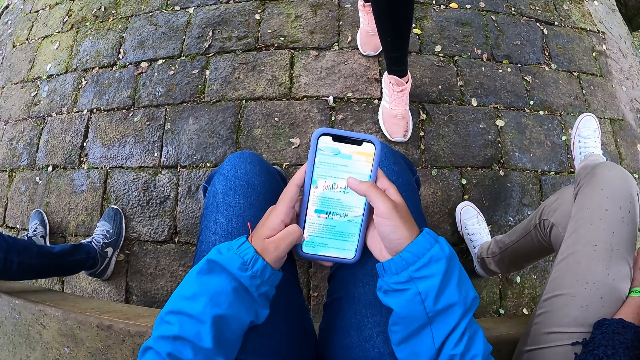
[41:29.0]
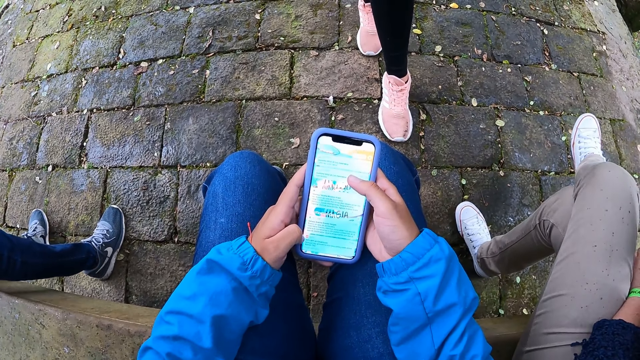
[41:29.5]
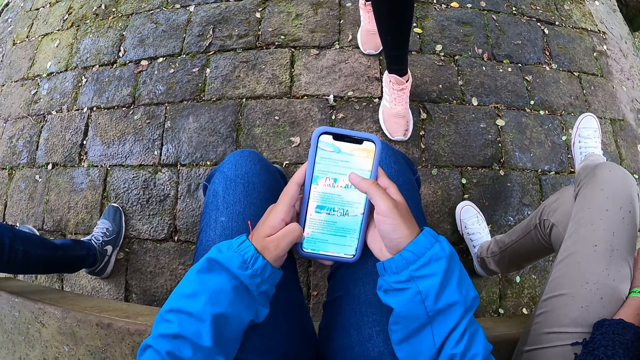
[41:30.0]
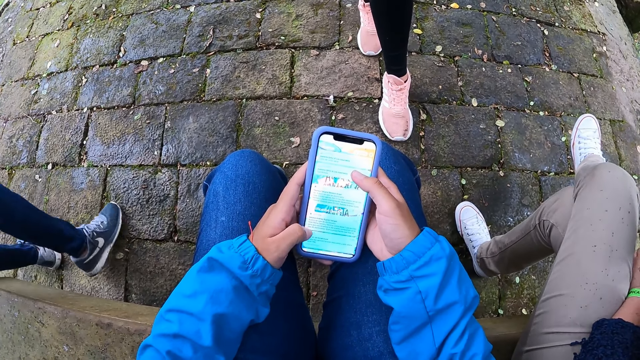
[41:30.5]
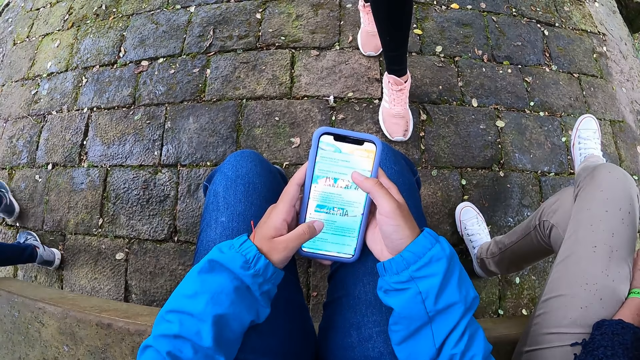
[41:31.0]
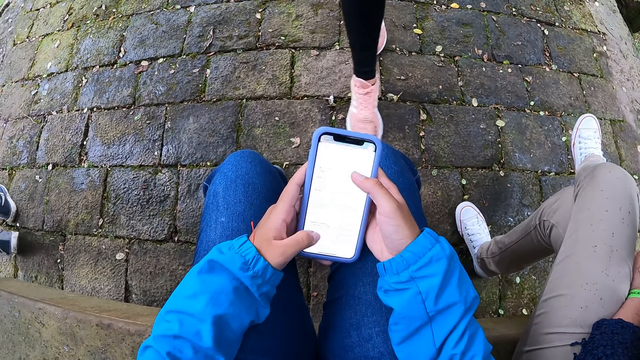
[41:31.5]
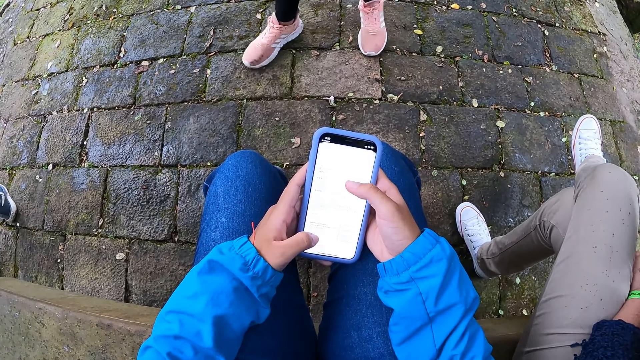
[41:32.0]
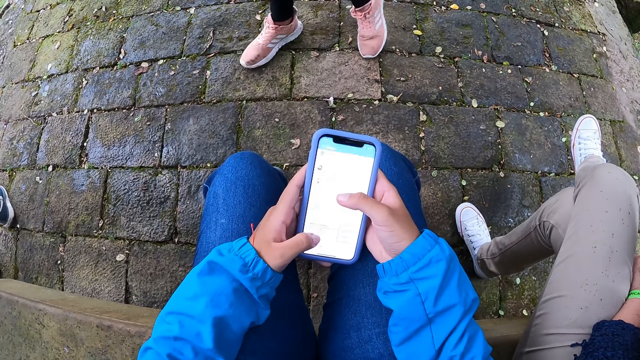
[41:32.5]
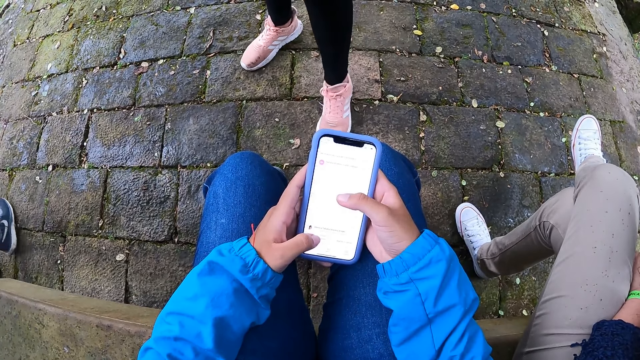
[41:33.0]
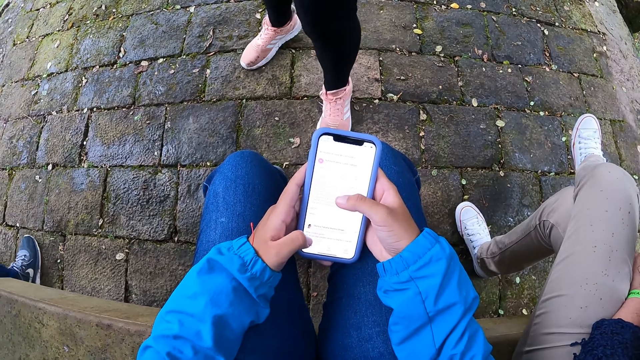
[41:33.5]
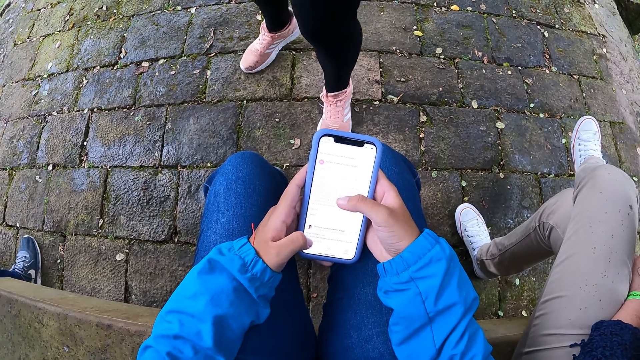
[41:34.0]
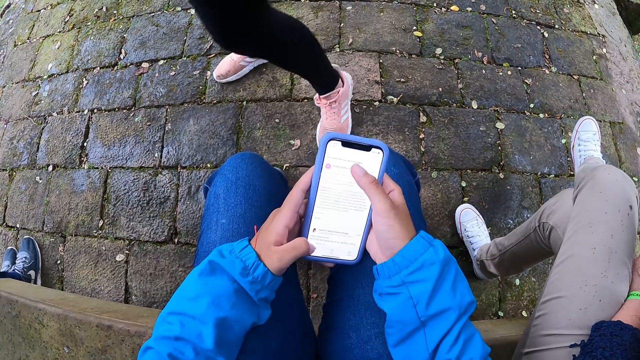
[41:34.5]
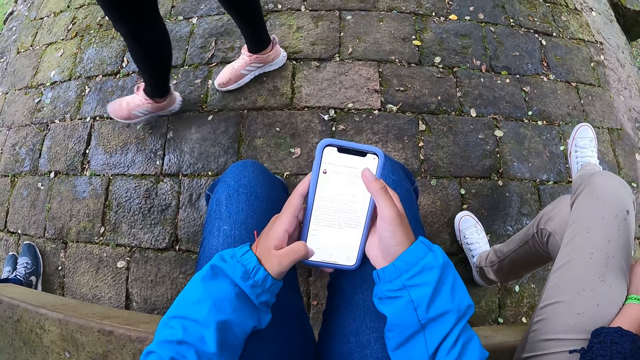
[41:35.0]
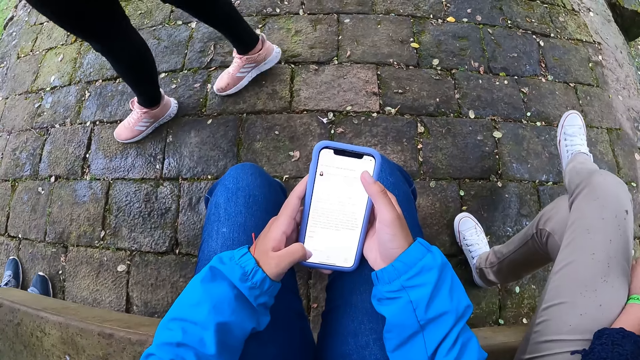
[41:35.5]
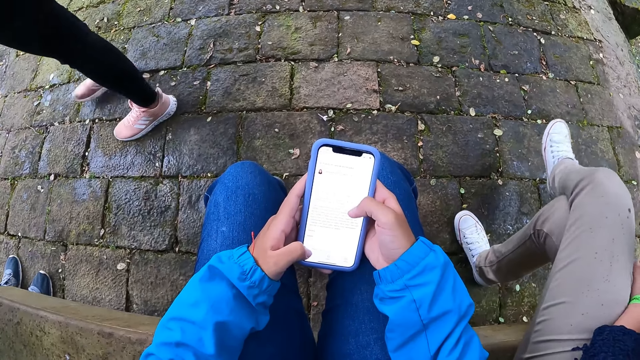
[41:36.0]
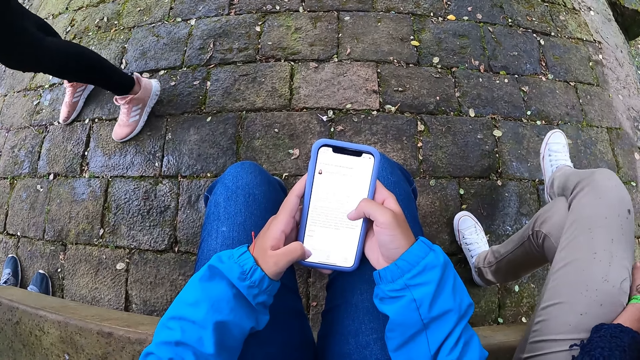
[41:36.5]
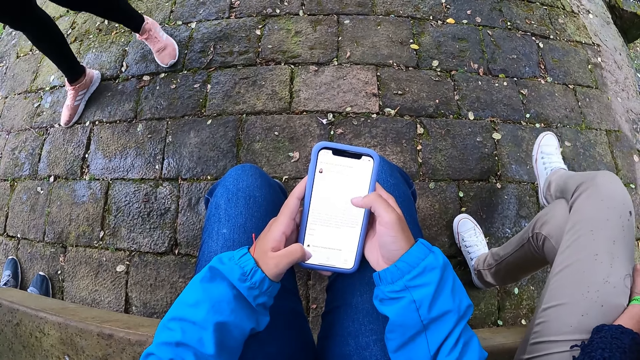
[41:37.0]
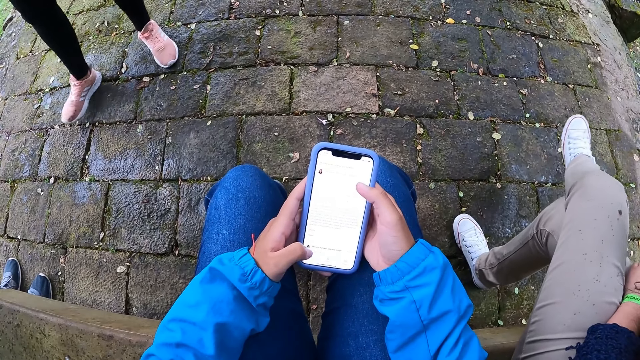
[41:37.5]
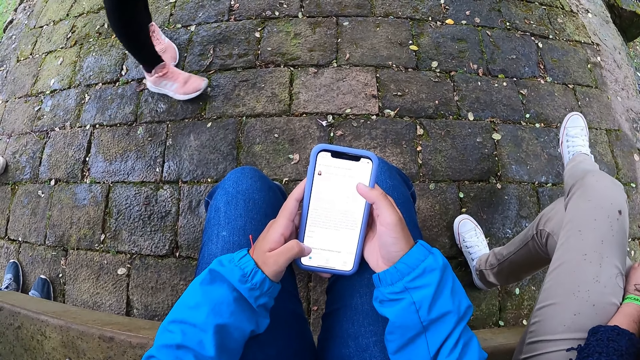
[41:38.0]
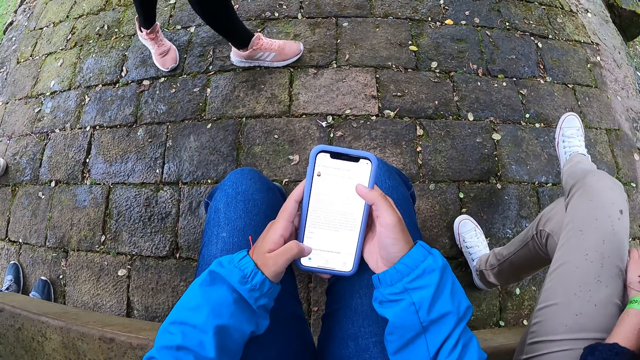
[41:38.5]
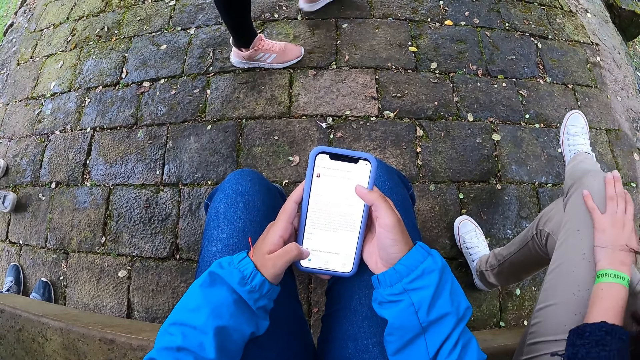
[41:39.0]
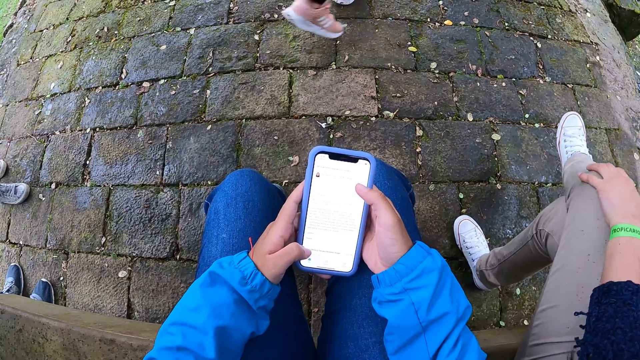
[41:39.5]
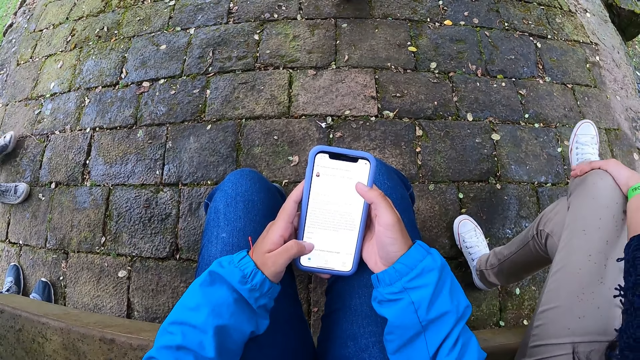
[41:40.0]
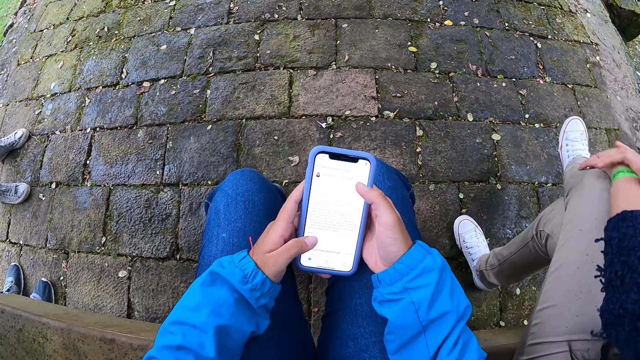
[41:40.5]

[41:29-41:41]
A woman walks on the sidewalk. Another woman walks on the sidewalk. The camera wearer operates her phone with her right hand.

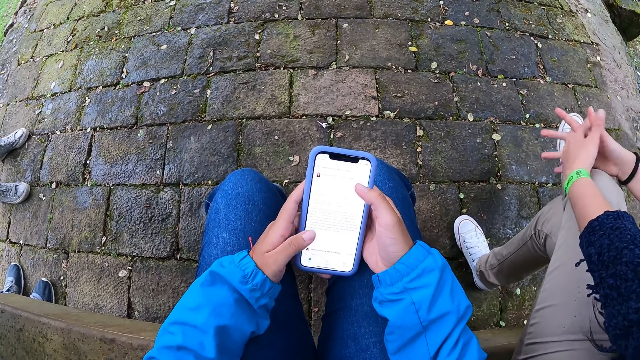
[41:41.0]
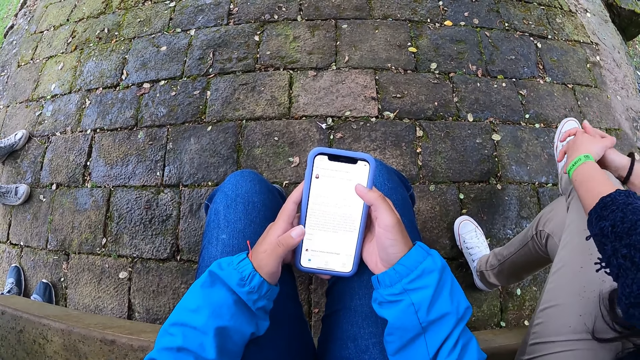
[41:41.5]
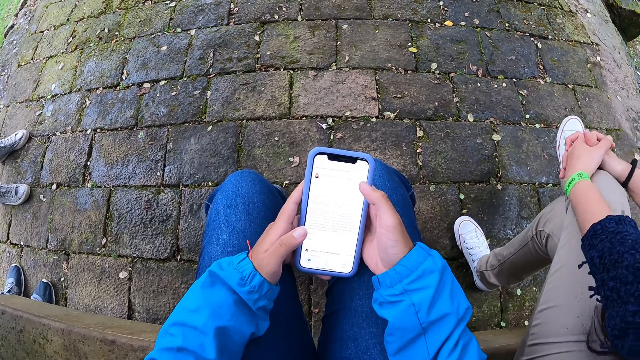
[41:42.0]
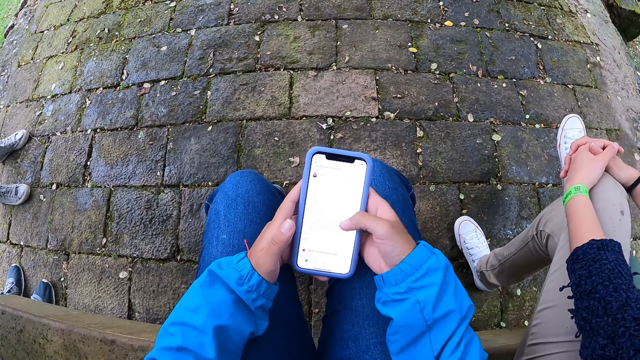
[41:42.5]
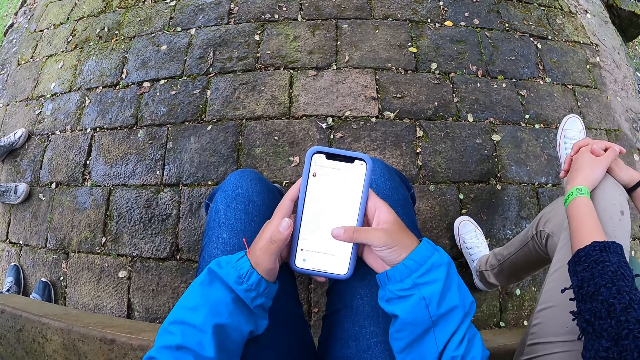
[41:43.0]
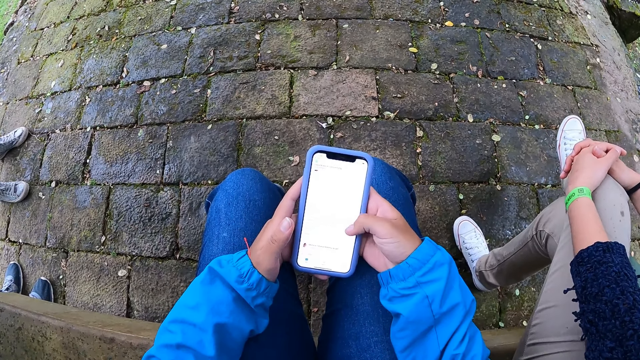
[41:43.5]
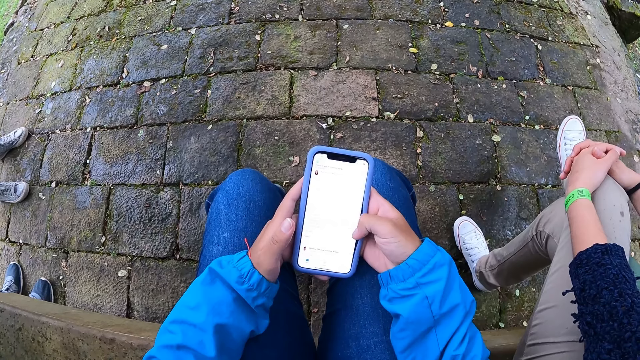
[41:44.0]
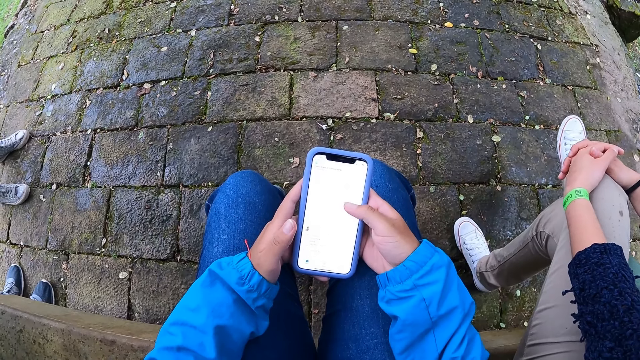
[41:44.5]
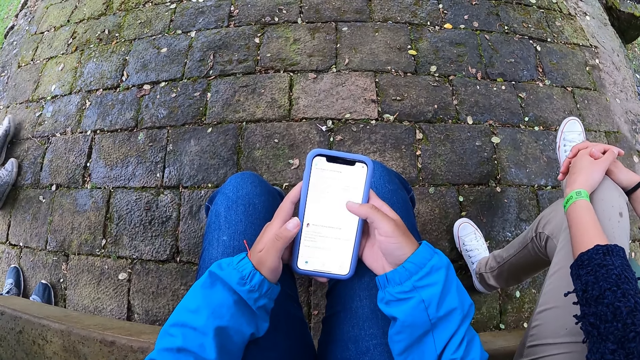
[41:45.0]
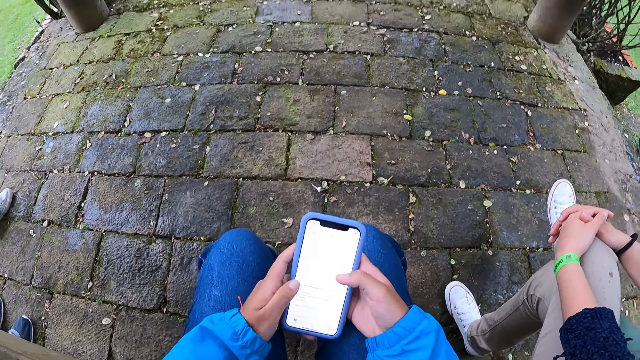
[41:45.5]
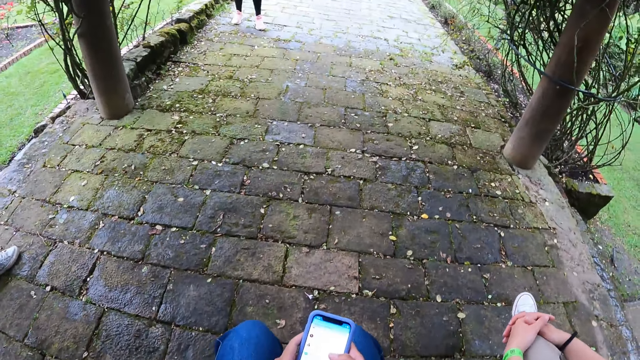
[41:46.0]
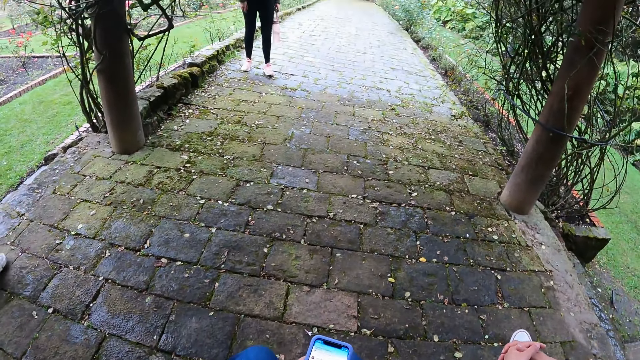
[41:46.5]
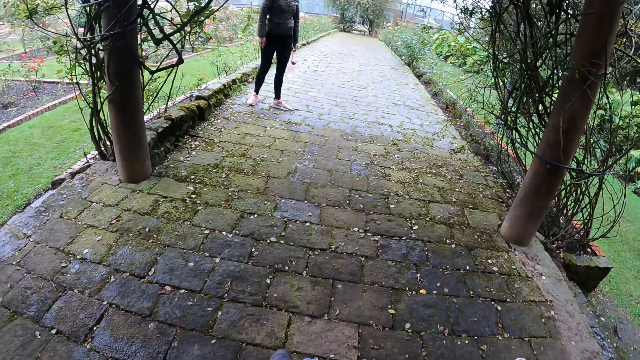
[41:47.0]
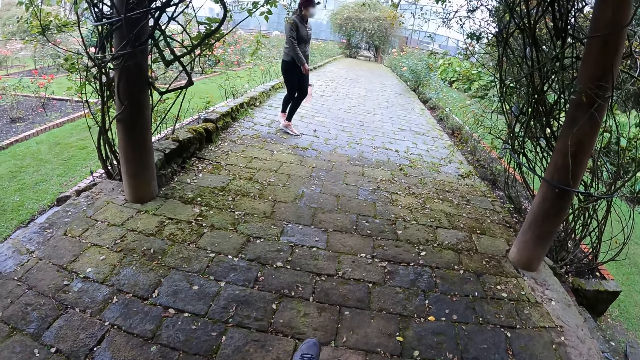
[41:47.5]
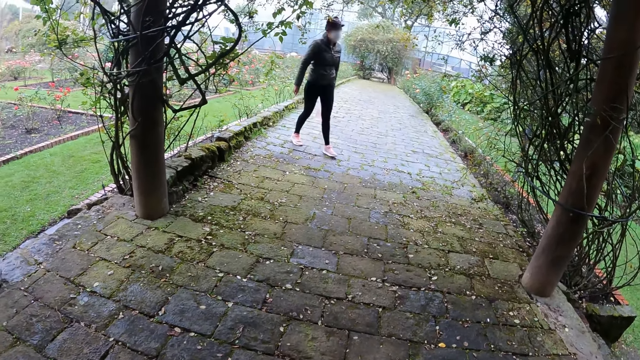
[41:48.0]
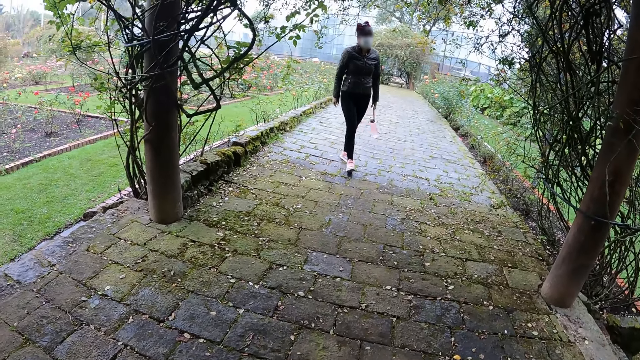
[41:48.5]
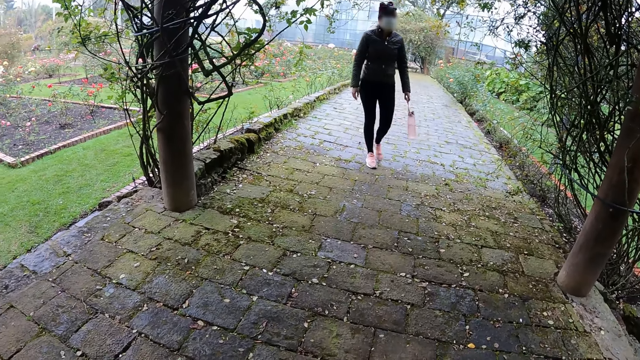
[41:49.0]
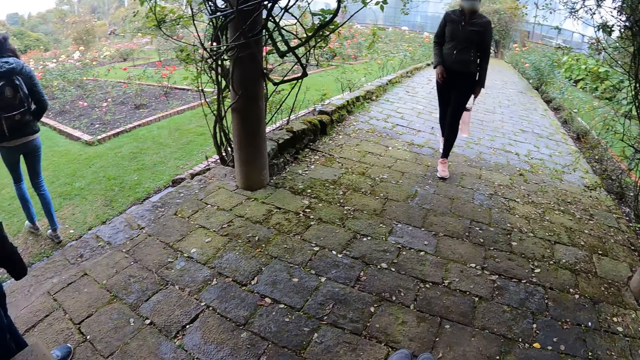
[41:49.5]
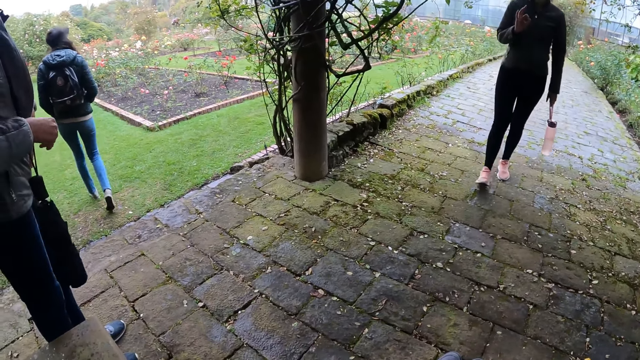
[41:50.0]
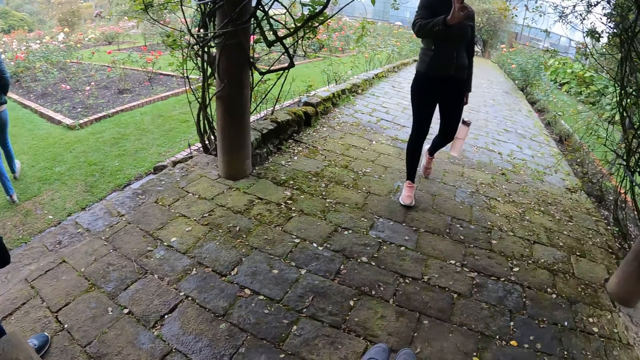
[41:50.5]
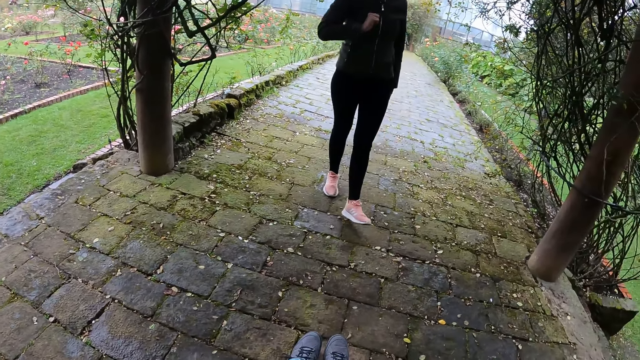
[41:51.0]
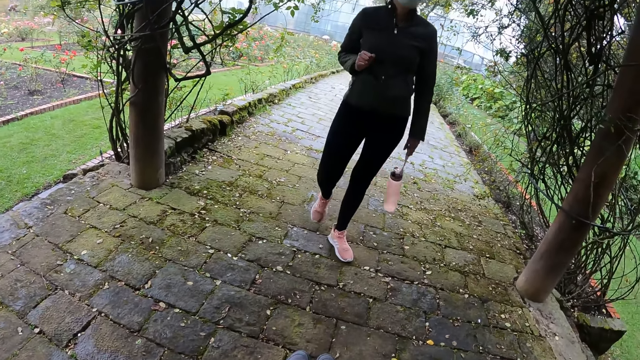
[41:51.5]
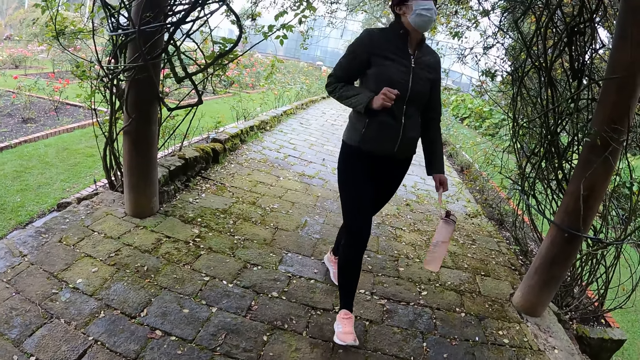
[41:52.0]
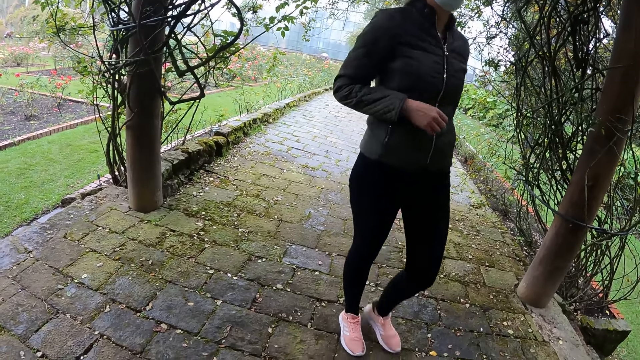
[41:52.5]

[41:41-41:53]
A woman walks on the sidewalk. Another woman walks on the lawn. A third woman walks on the sidewalk. The first woman walks on the sidewalk.
